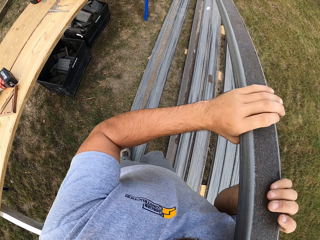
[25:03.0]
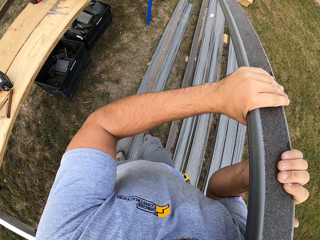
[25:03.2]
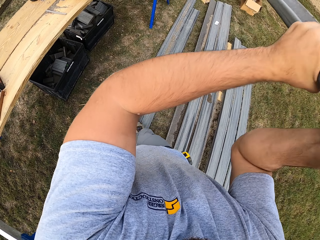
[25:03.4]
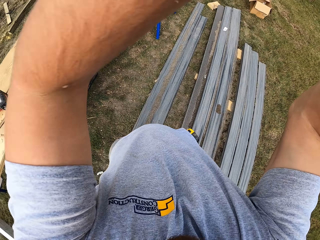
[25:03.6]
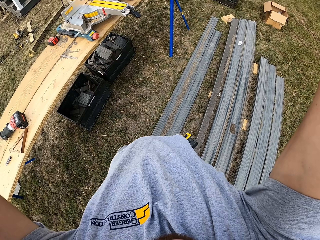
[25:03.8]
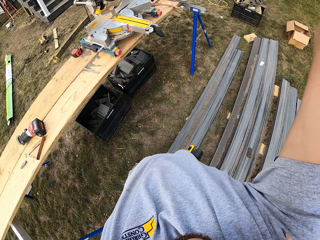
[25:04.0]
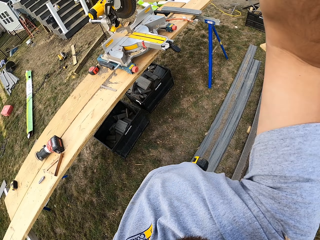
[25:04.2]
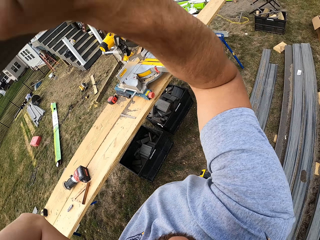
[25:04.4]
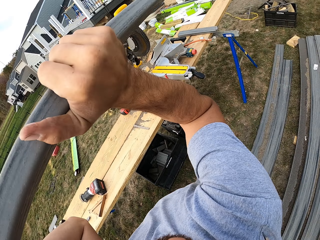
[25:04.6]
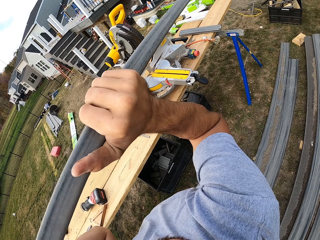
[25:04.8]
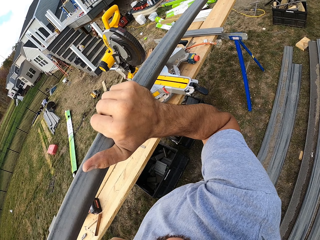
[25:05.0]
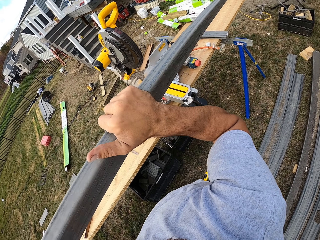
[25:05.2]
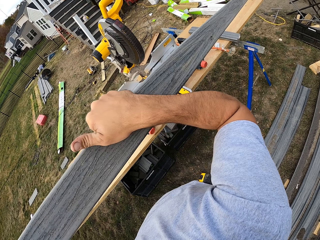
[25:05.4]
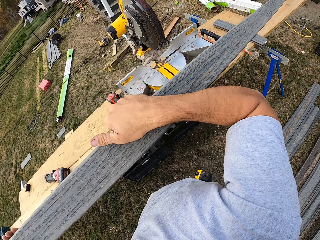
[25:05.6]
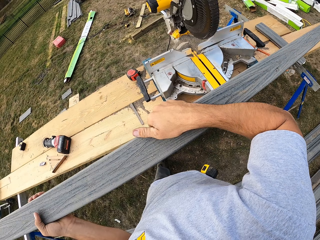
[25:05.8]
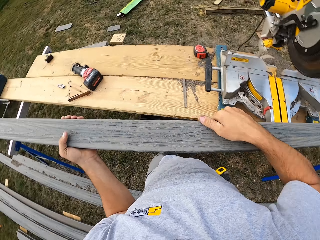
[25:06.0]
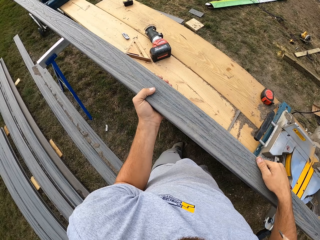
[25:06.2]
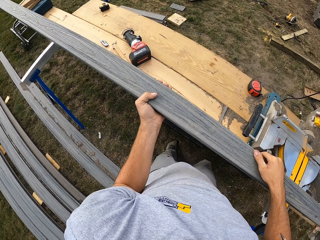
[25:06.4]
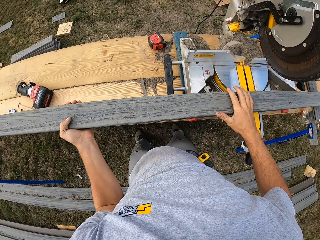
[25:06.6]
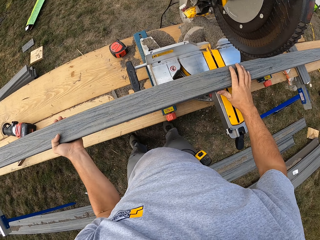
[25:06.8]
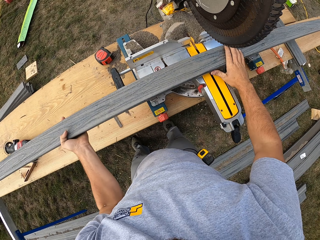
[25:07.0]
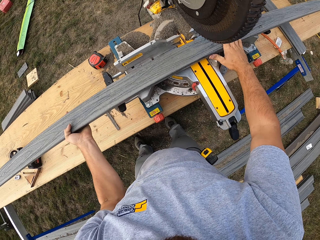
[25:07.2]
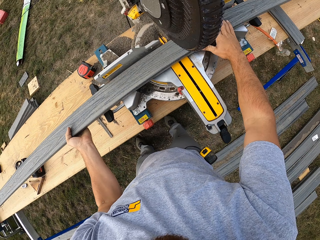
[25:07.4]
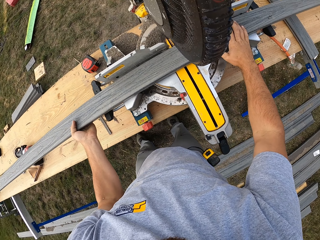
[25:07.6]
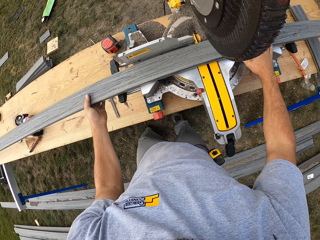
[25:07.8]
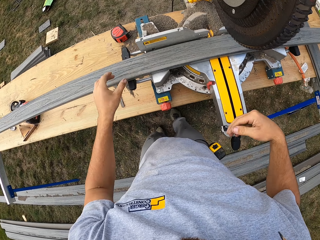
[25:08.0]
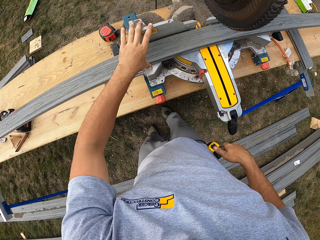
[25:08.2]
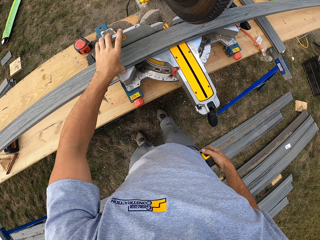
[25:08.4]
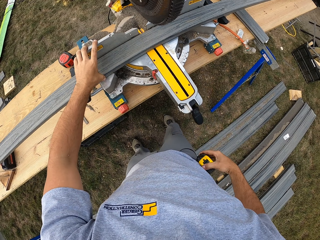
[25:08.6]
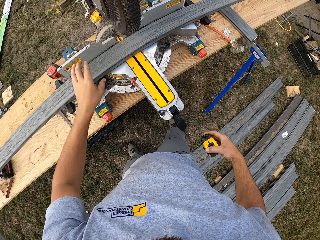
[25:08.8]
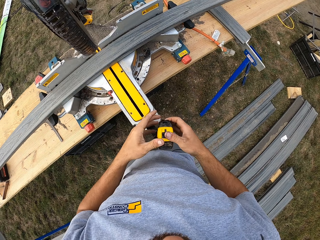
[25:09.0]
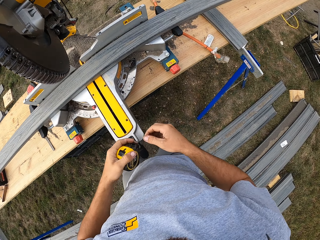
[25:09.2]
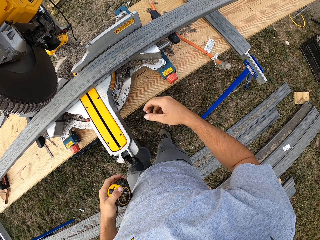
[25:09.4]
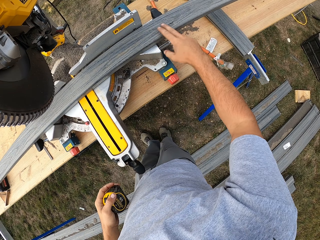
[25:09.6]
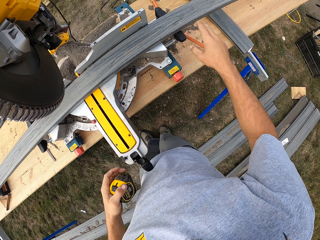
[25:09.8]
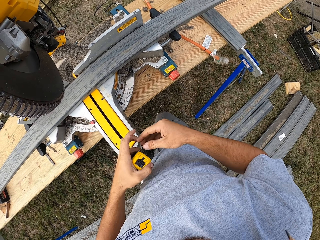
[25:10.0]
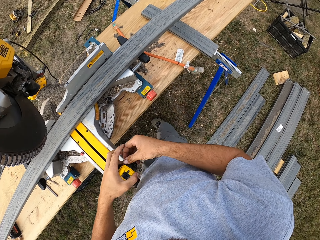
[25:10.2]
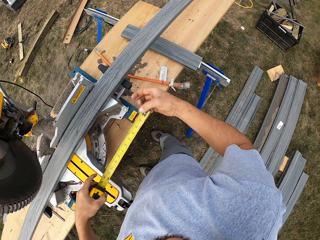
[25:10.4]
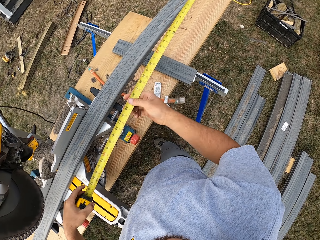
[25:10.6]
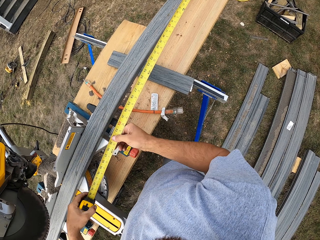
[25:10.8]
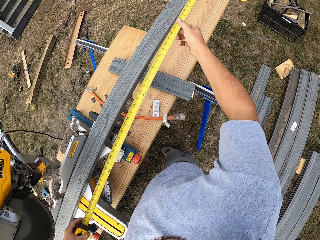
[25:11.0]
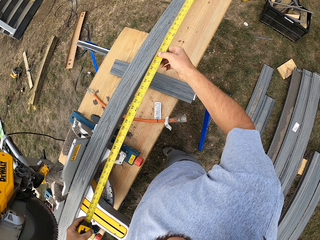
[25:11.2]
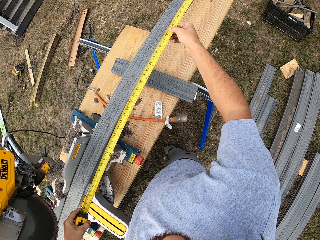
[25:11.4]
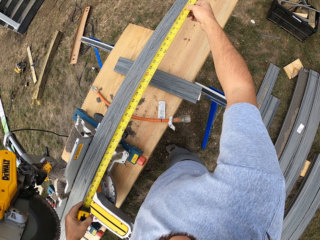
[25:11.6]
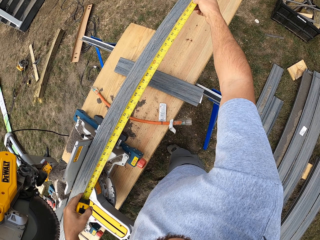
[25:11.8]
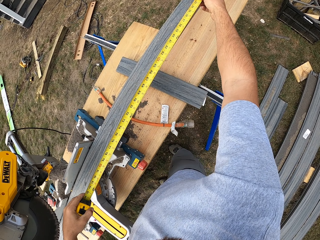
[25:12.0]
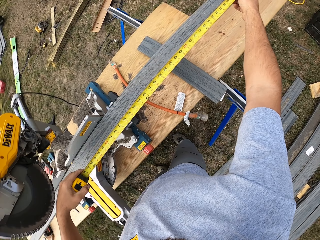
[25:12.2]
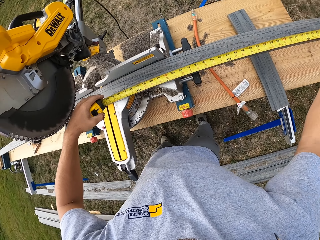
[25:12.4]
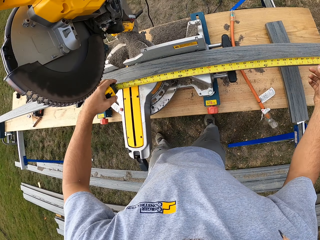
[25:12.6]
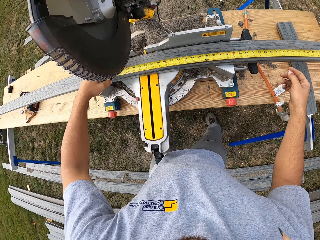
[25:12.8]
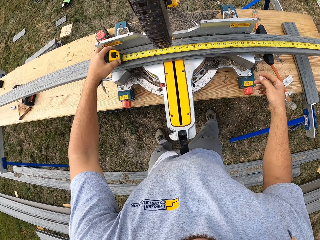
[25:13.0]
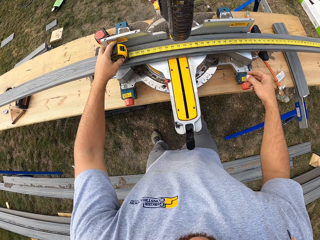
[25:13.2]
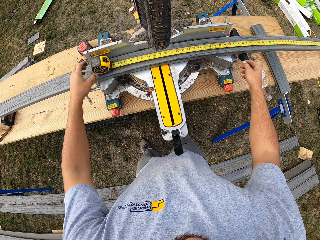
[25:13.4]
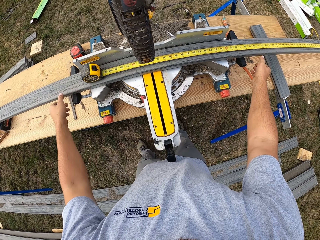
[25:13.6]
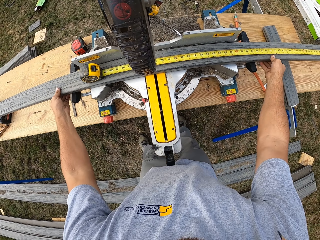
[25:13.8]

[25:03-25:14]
The camera wearer puts the wood or rail in the cutter. They take out a tape measure and measure the wood with the tape measure.

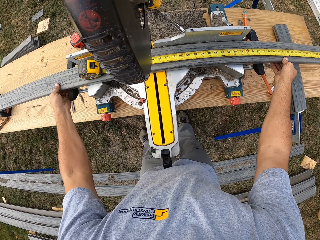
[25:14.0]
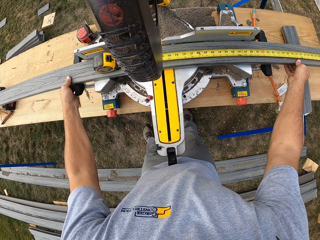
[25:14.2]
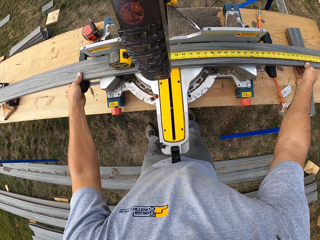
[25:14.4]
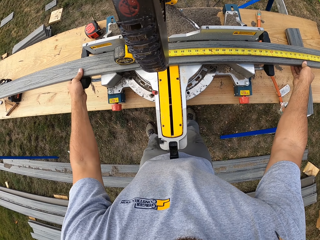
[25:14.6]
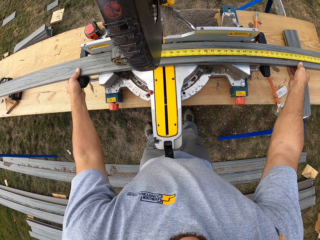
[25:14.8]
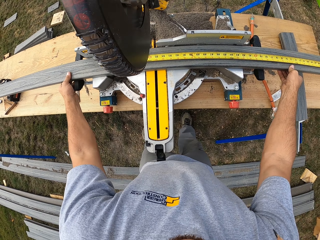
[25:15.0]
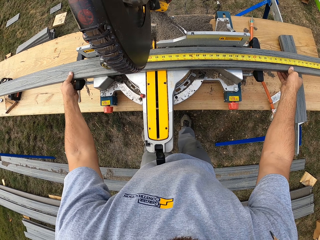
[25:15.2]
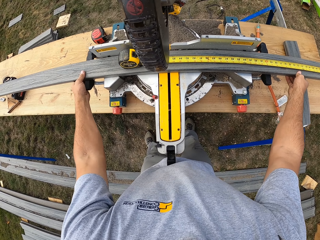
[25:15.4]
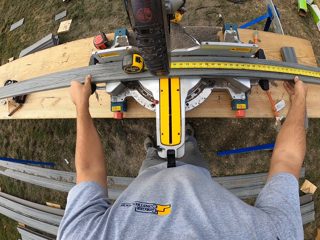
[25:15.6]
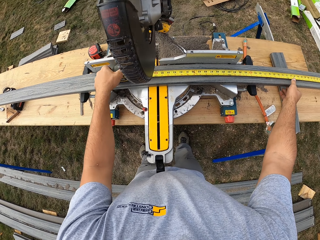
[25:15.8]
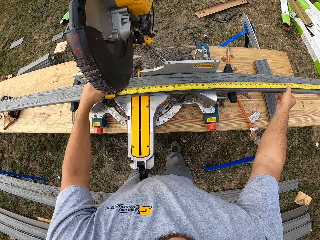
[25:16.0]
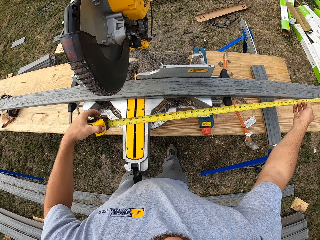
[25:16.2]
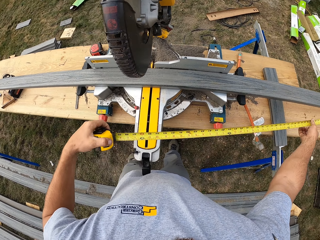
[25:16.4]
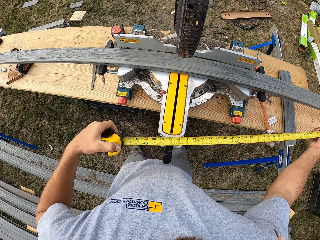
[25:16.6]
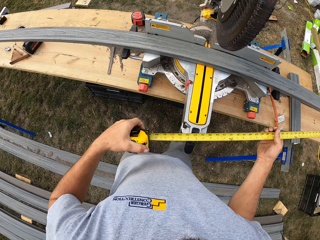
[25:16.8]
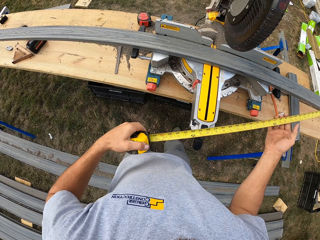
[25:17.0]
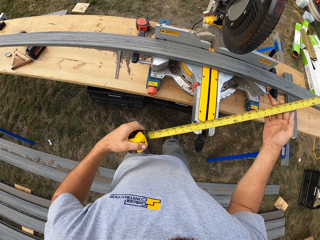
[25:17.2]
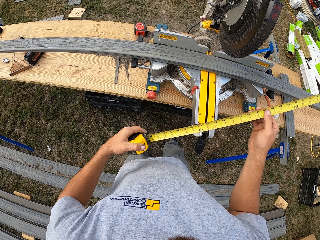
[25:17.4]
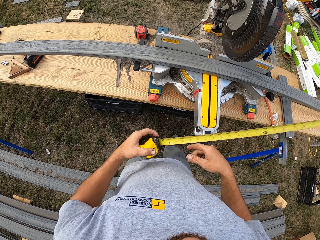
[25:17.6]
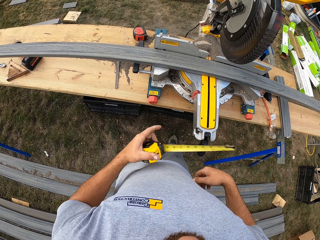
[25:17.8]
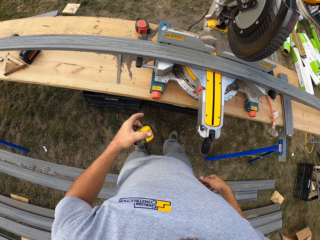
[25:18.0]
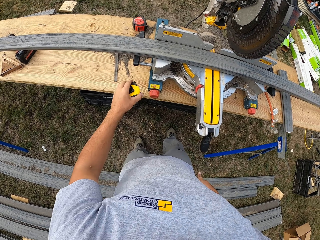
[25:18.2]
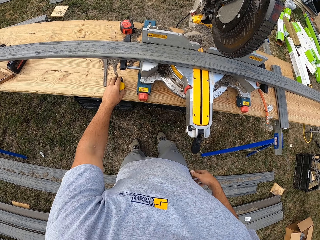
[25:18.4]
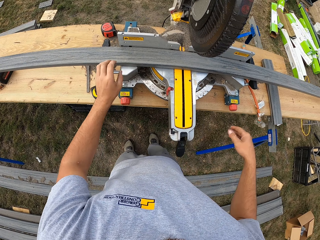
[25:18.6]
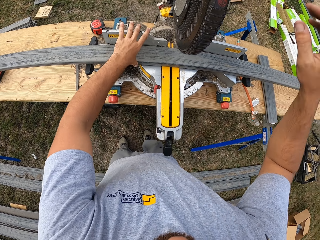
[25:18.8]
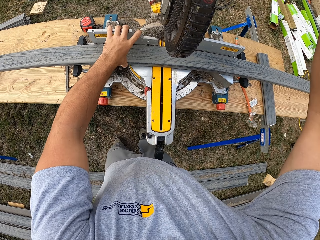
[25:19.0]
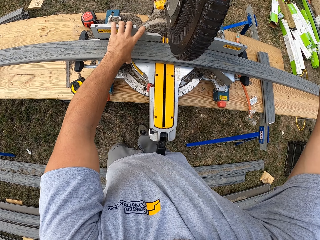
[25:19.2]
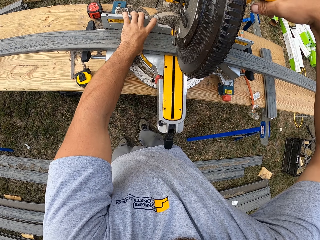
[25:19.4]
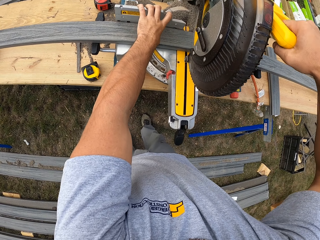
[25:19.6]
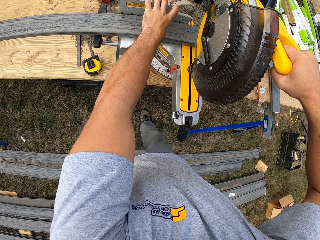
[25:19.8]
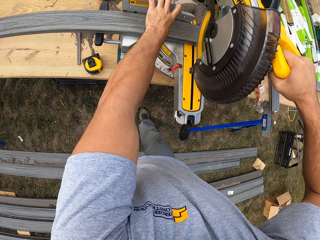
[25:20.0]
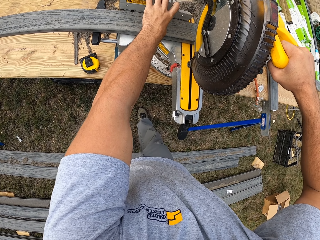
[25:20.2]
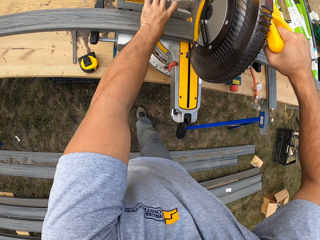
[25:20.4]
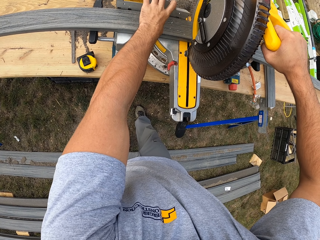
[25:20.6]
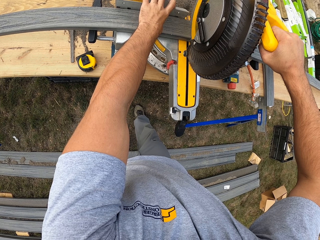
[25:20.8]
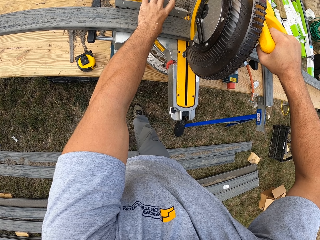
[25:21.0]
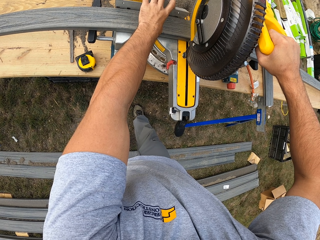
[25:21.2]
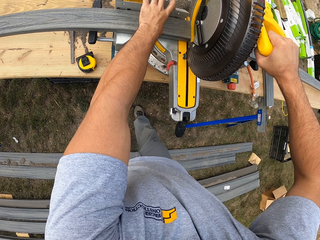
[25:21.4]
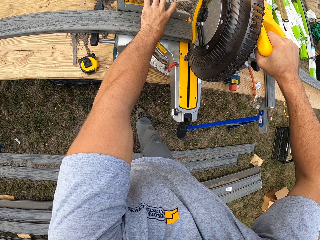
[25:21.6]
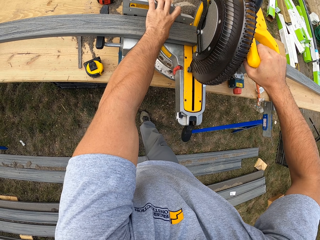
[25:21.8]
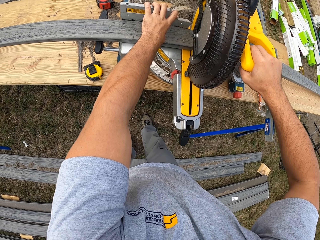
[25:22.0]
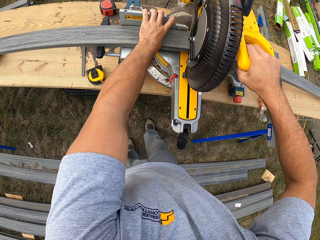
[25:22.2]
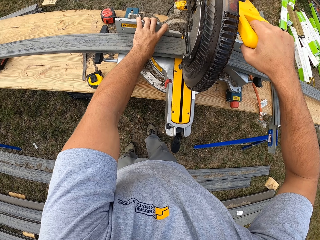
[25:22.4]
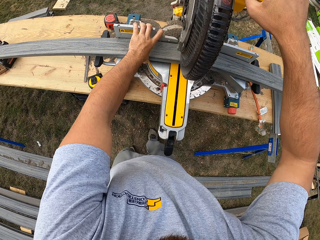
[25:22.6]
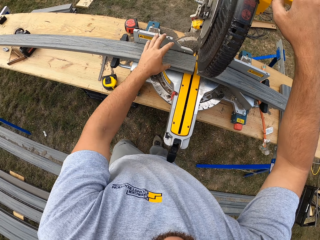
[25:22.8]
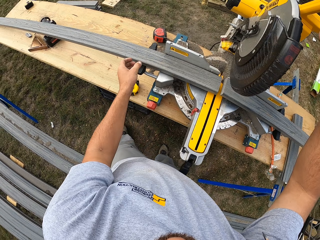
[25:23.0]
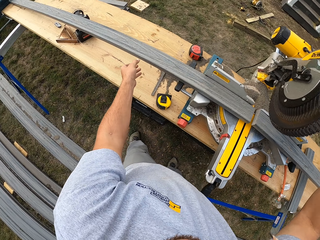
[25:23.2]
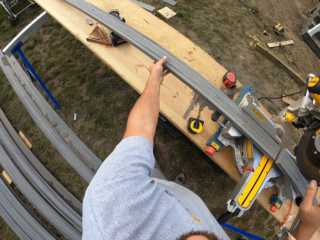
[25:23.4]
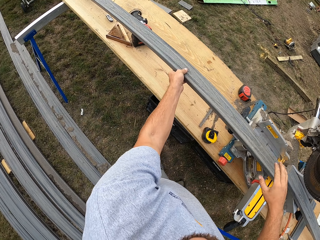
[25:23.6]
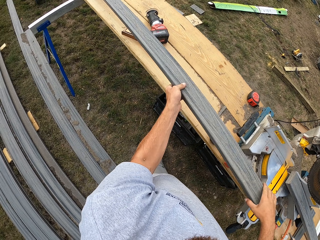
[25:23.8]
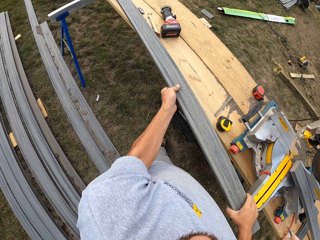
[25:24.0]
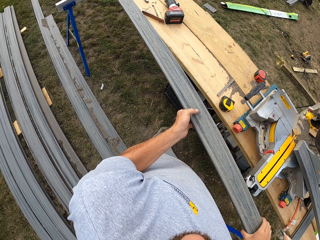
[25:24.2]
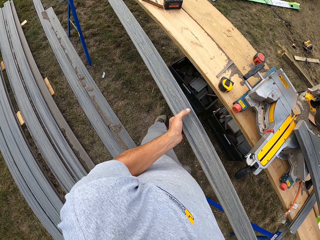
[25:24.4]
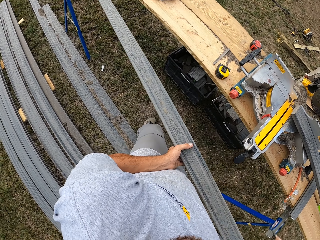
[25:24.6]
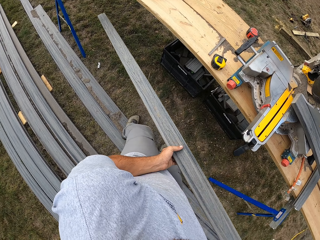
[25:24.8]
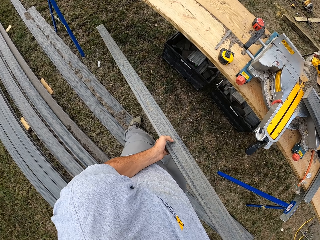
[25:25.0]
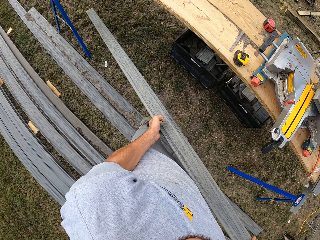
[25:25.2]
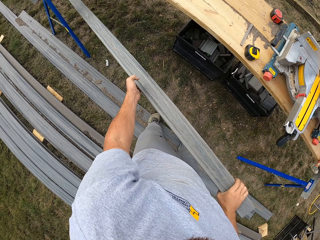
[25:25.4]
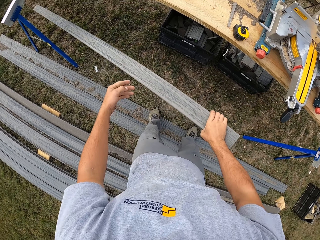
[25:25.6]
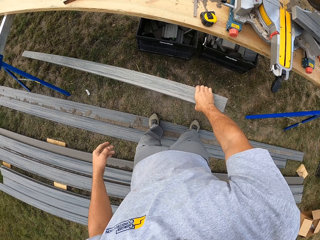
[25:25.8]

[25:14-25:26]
The camera wearer moves the rail in line. They pick up the tape and put down the tape measure. They cut the rail, lift up the cutter, and pick up the rail.
